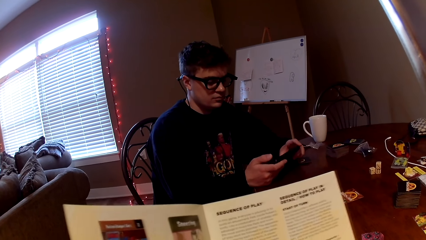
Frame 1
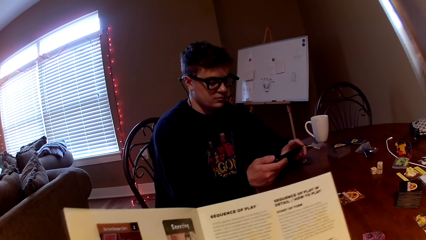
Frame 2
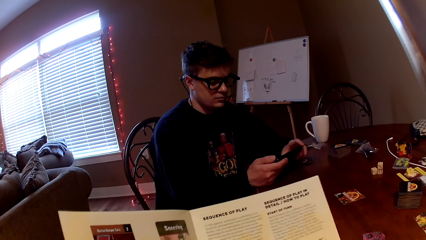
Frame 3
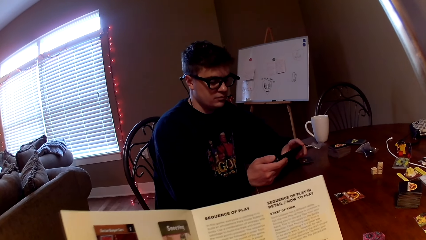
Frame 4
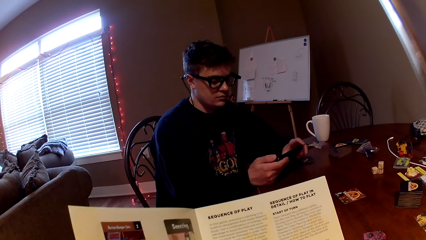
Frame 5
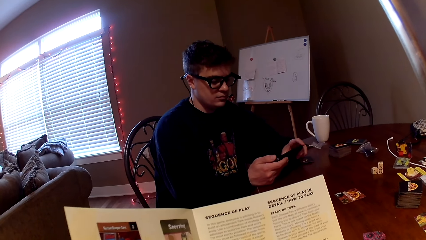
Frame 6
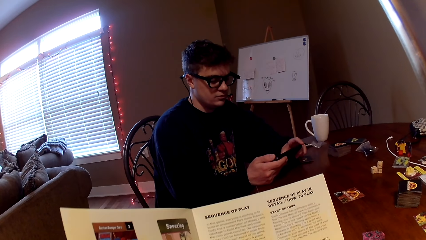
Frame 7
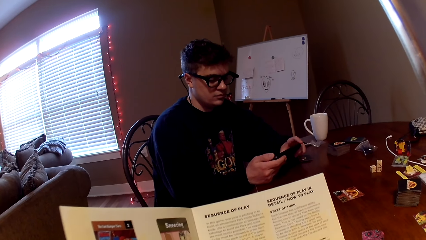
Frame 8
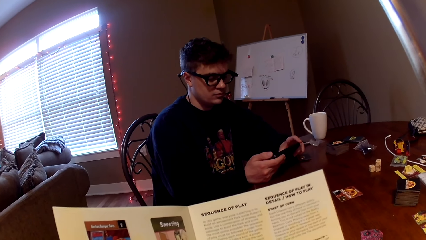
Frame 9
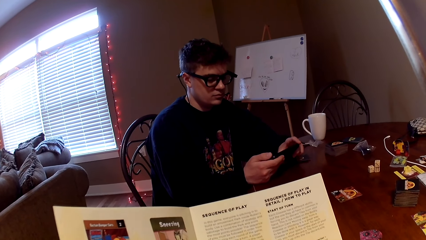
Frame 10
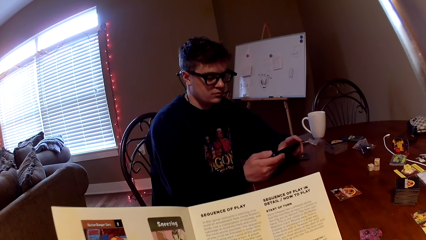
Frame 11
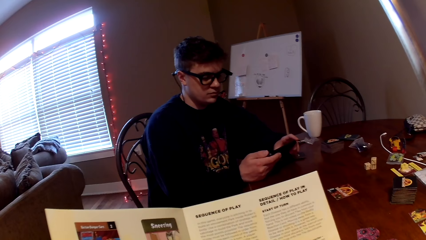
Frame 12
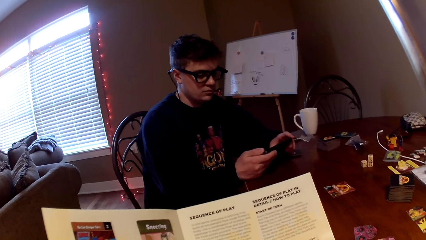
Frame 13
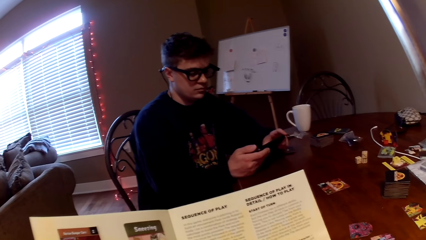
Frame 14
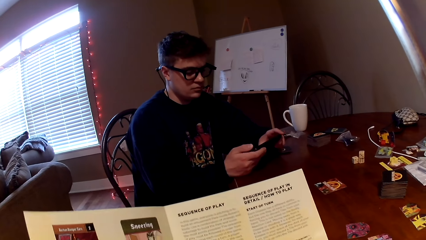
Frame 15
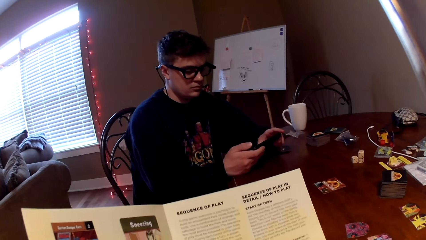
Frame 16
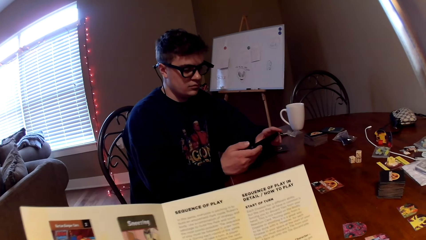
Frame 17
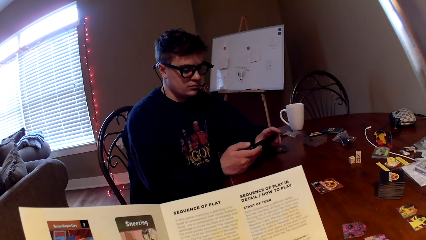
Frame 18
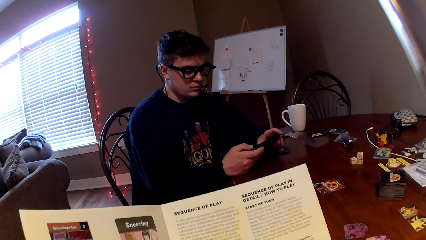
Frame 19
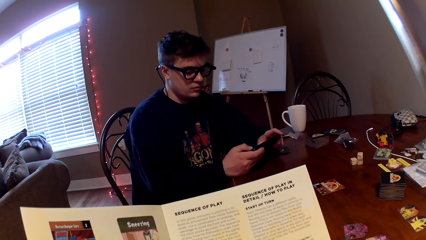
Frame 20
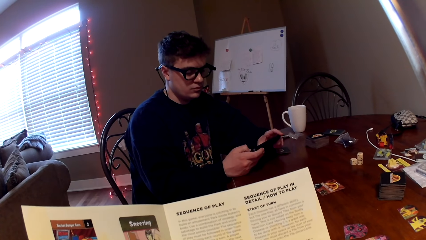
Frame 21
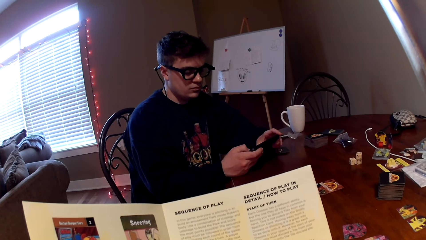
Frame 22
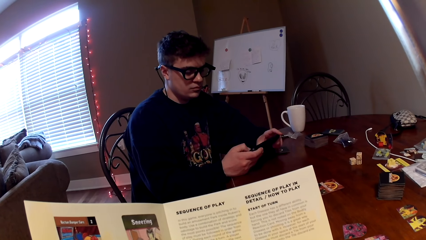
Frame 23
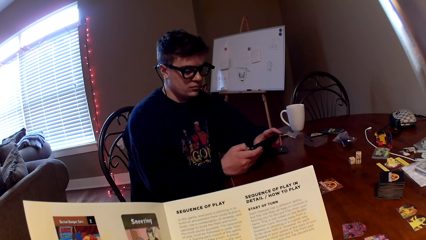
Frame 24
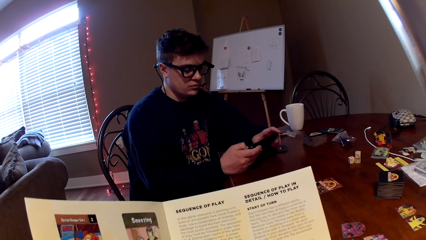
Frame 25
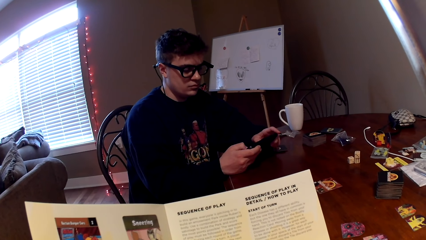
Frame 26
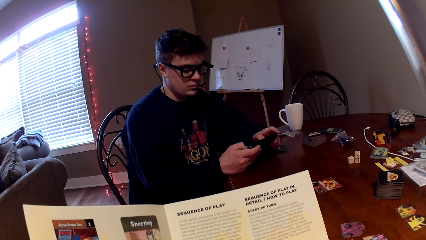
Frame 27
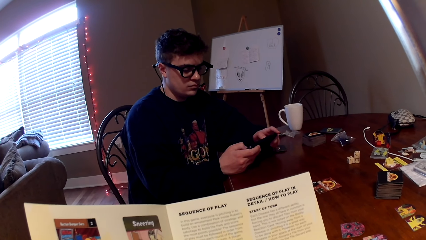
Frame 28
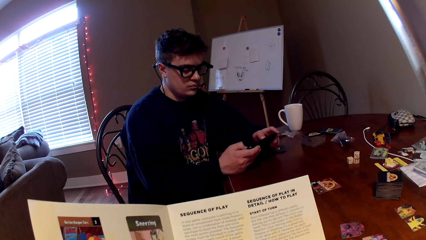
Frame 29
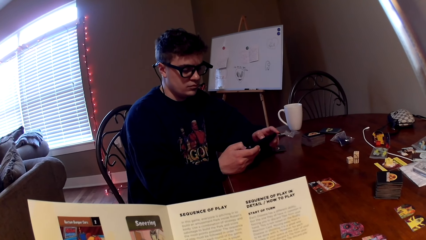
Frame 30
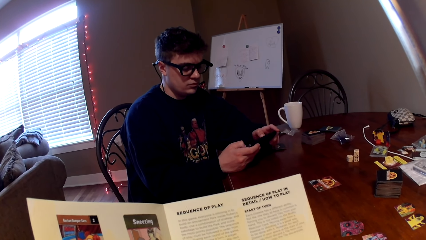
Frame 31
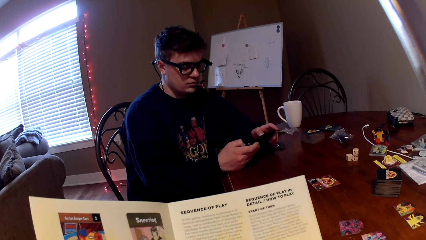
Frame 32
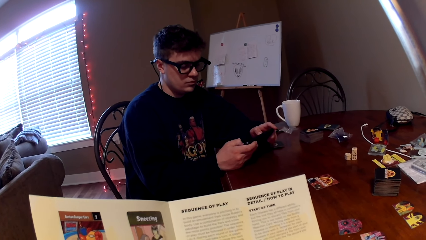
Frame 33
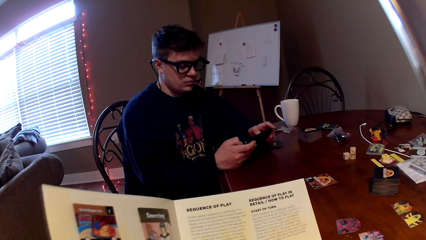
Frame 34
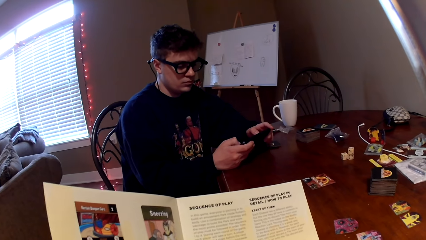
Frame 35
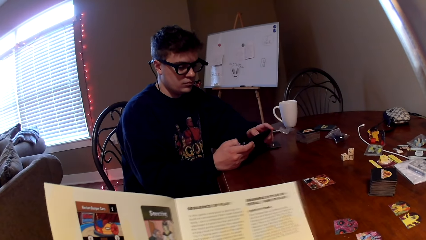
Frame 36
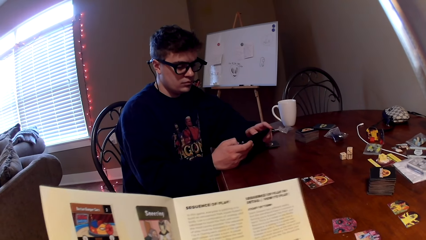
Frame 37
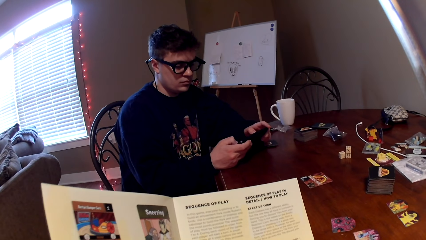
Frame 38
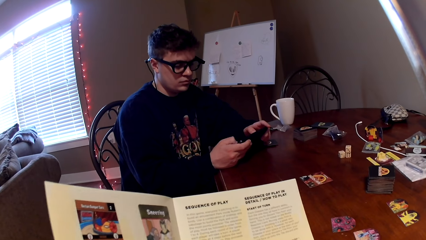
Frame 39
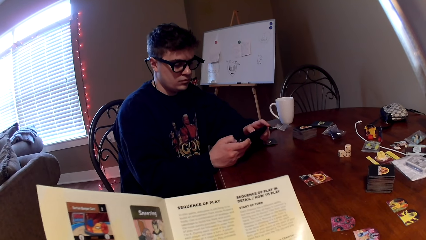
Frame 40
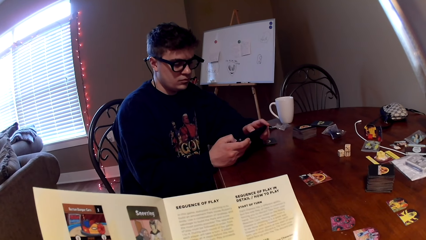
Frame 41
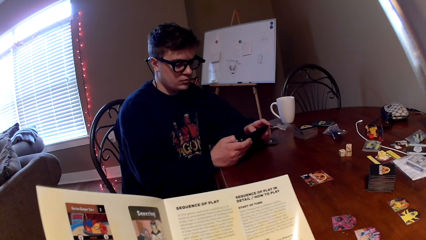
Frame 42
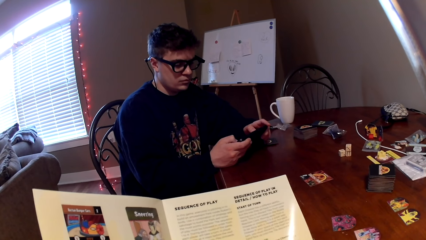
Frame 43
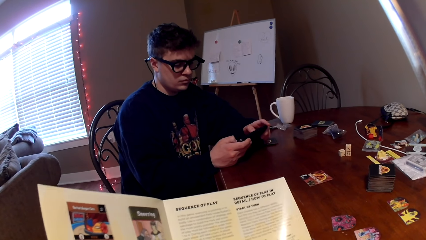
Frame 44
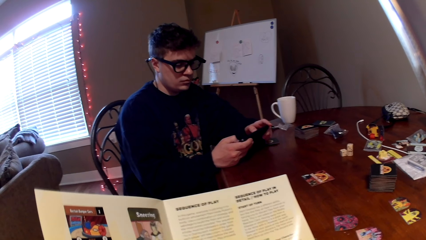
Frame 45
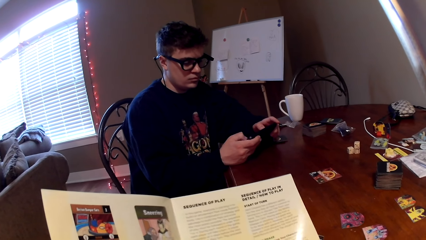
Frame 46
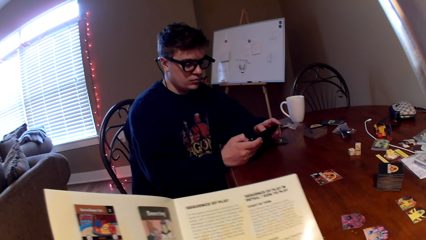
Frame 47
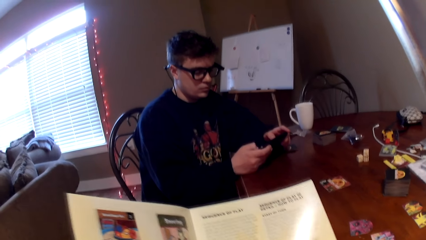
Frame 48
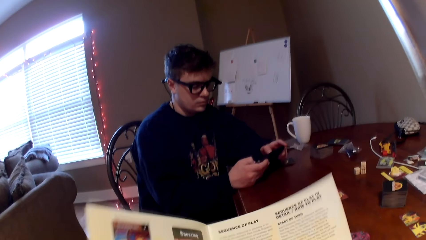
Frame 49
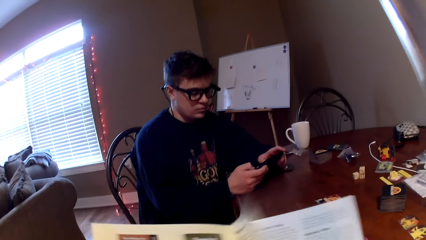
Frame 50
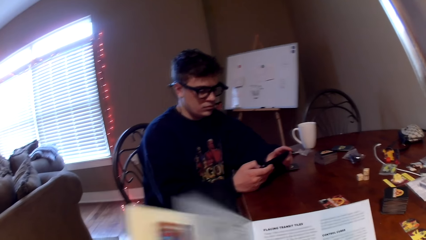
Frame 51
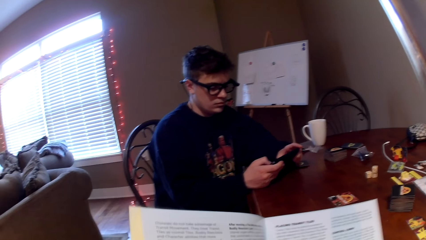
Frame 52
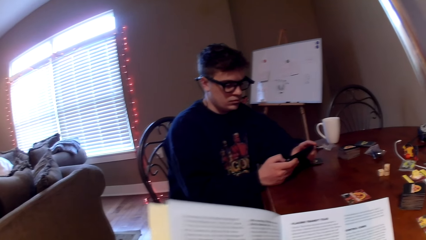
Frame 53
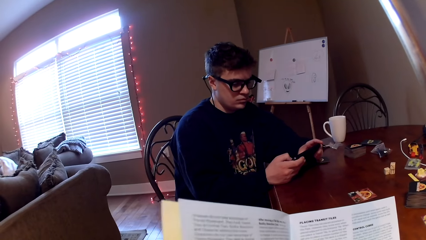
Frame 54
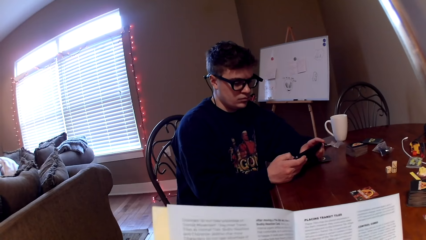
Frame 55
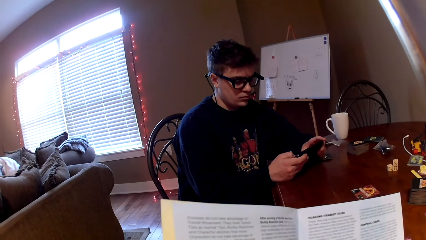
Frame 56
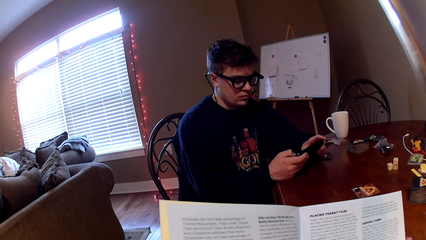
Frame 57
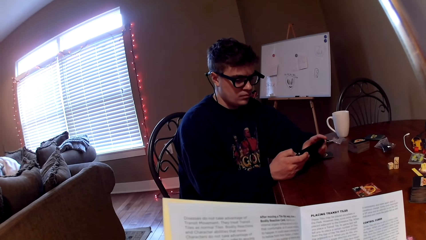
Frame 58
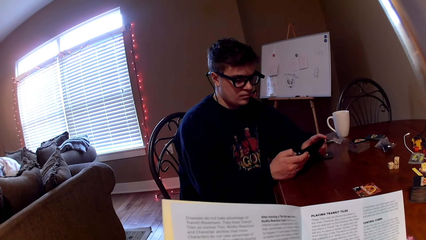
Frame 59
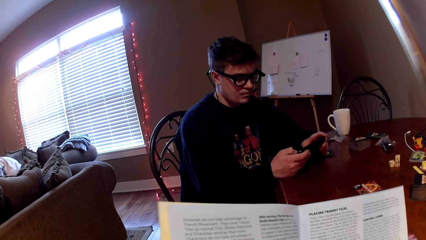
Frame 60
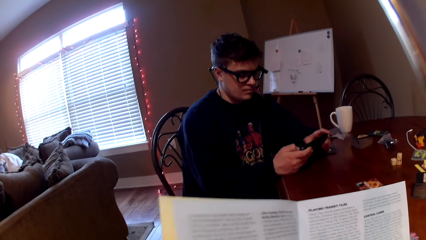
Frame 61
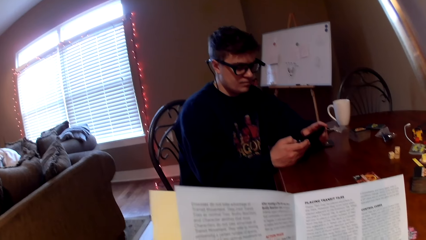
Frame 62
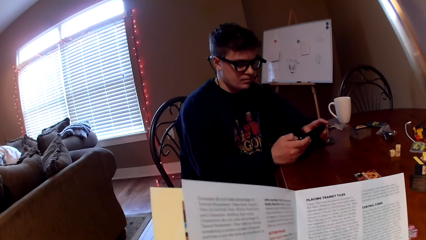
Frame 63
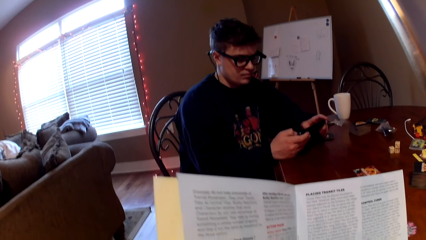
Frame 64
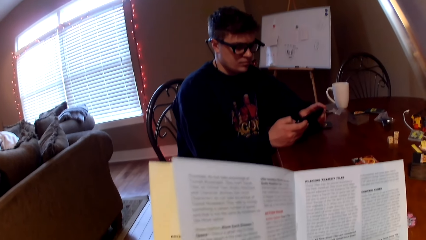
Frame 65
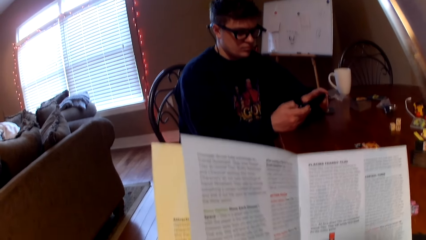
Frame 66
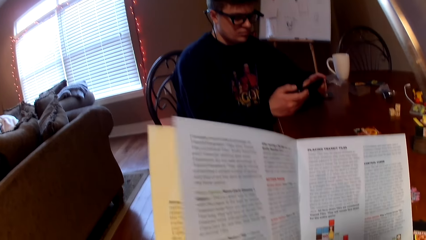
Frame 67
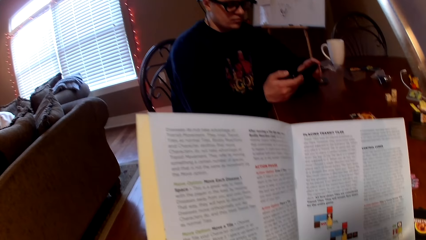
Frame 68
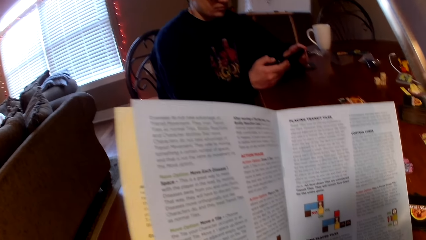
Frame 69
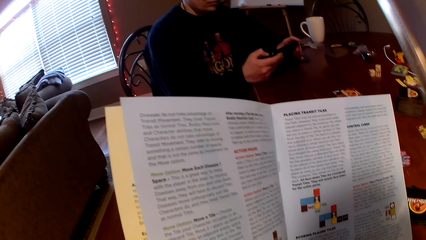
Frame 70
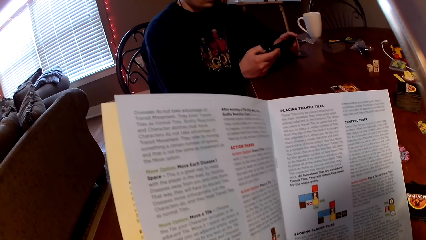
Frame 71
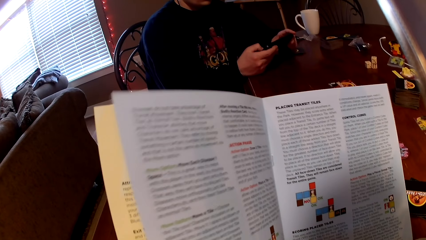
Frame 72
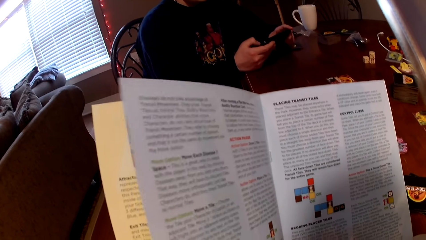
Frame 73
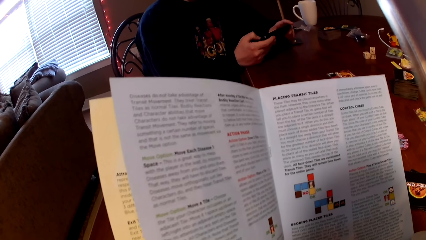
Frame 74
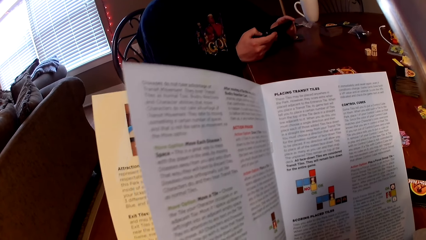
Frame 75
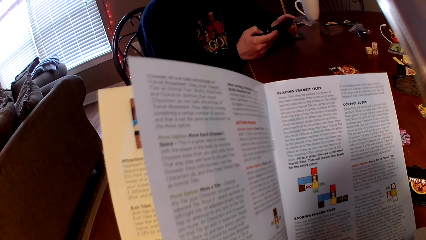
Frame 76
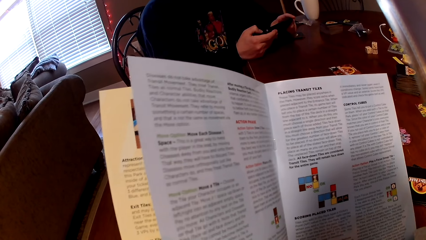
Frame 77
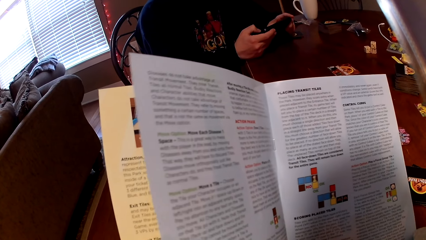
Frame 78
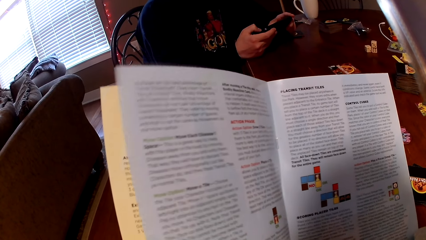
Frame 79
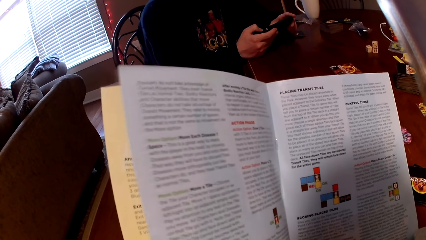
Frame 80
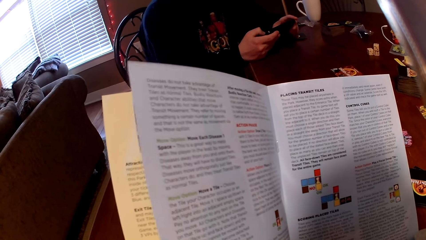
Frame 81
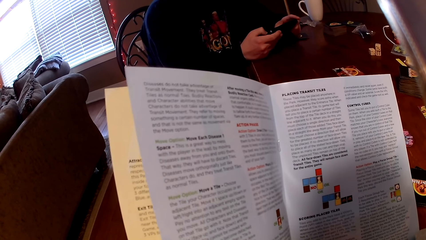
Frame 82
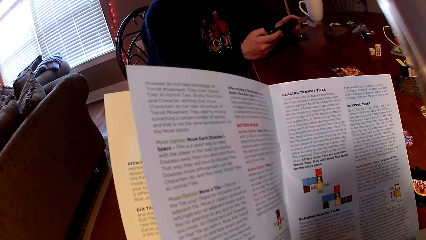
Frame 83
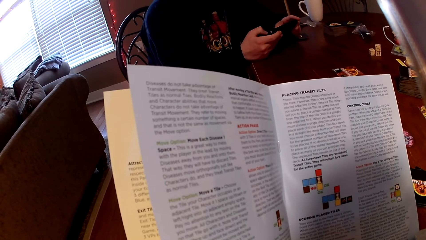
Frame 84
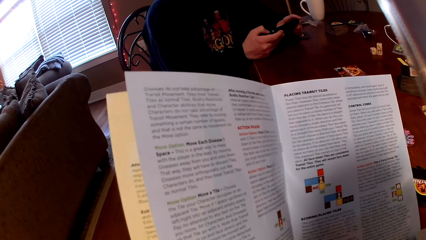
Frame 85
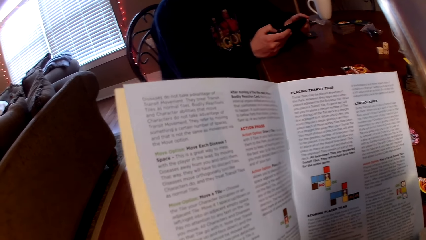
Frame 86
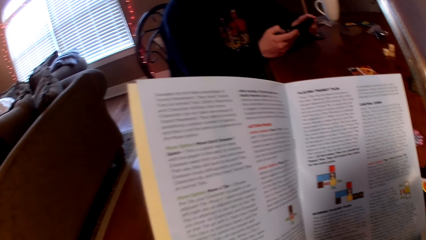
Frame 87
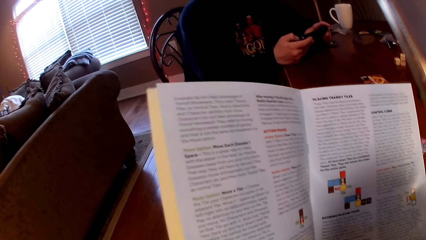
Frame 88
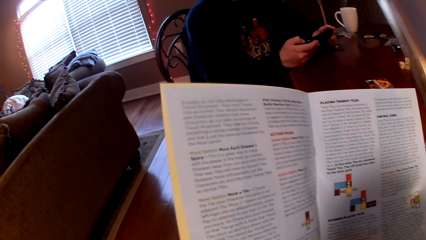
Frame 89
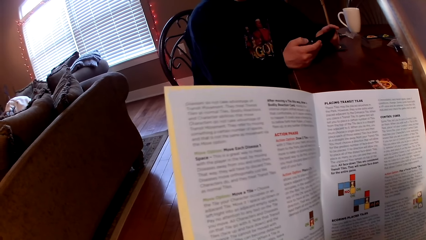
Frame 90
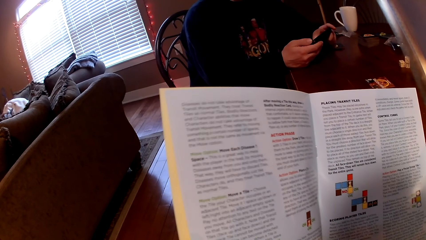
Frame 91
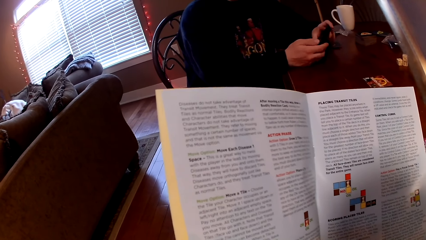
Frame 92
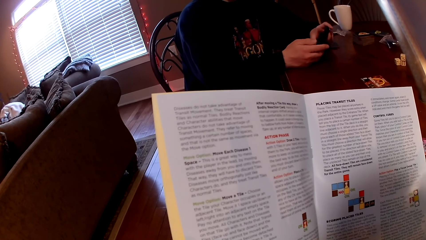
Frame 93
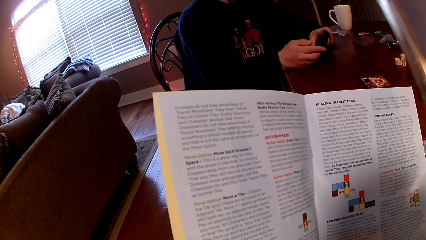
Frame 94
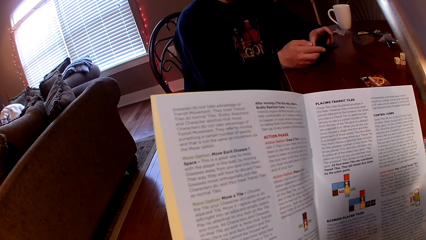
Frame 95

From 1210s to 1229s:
The camera wearer turns the page of the magazine. They read the magazine.
